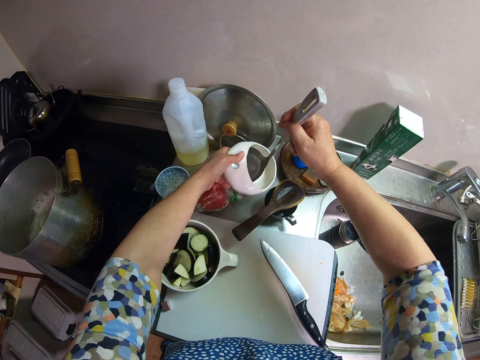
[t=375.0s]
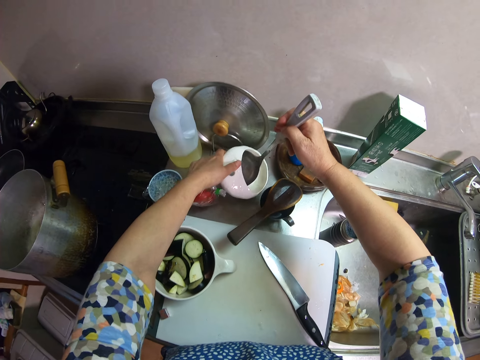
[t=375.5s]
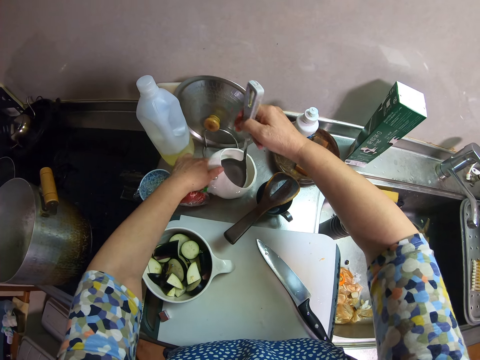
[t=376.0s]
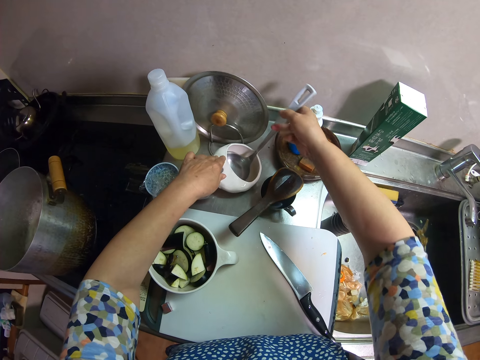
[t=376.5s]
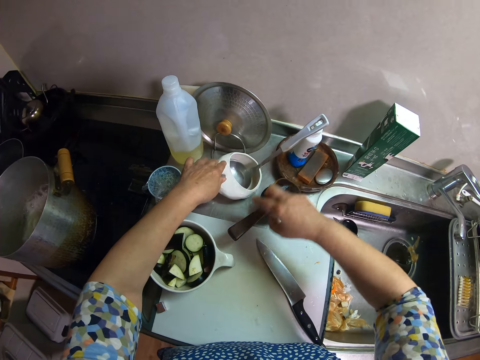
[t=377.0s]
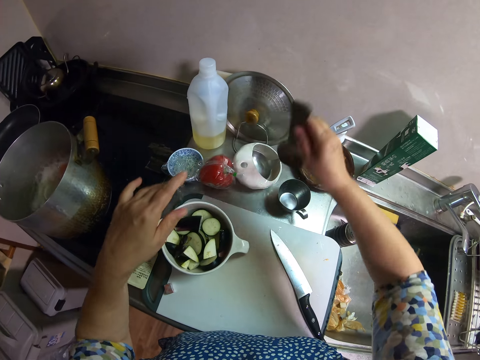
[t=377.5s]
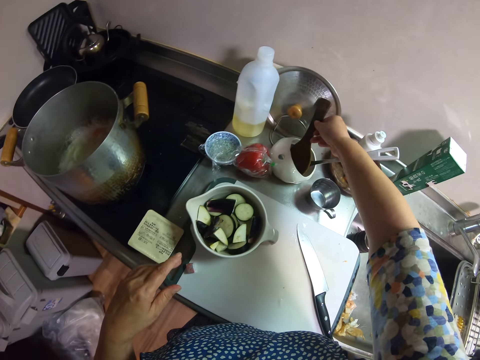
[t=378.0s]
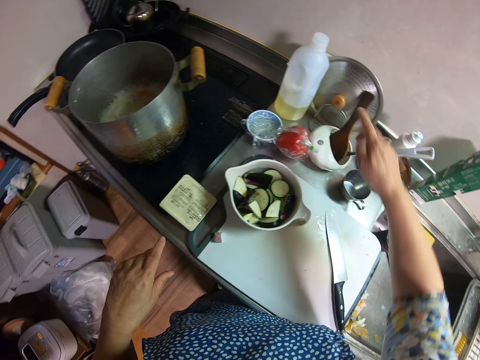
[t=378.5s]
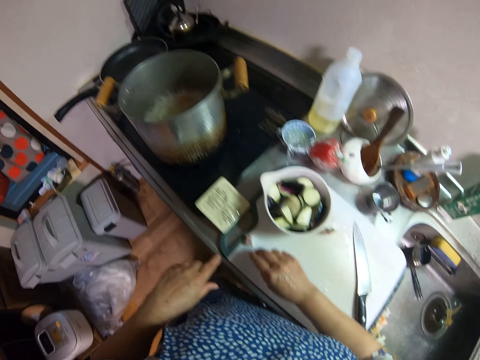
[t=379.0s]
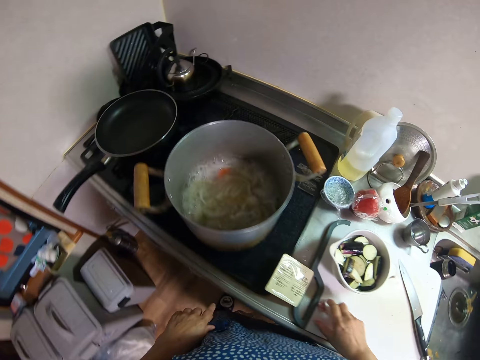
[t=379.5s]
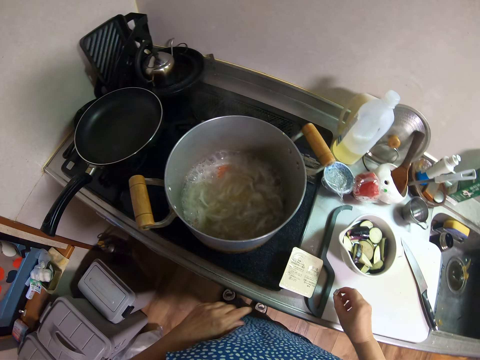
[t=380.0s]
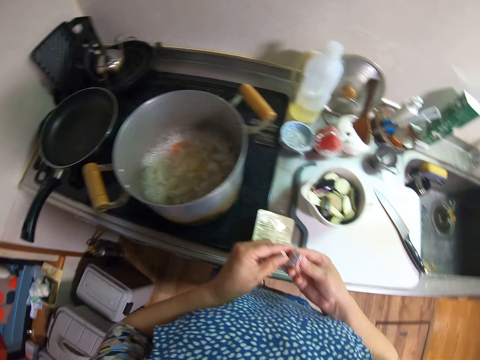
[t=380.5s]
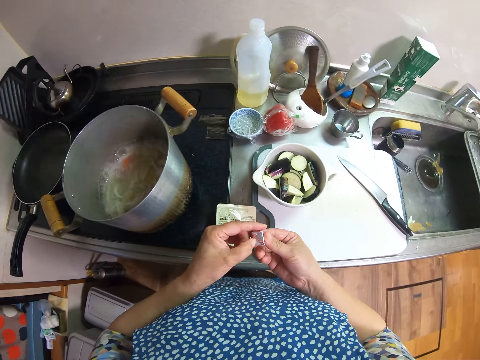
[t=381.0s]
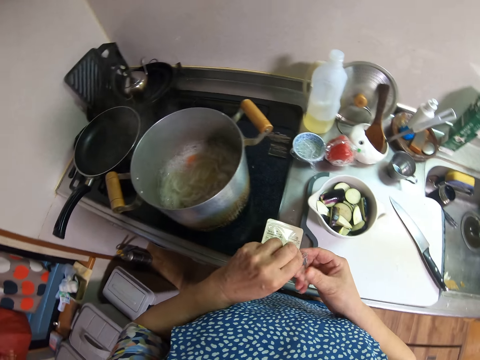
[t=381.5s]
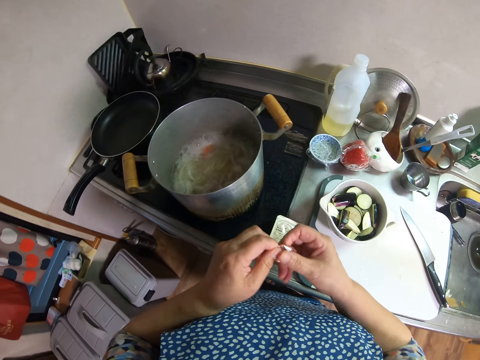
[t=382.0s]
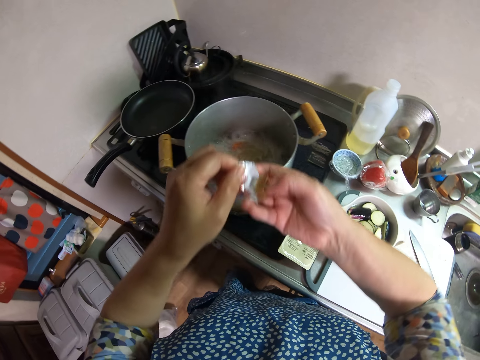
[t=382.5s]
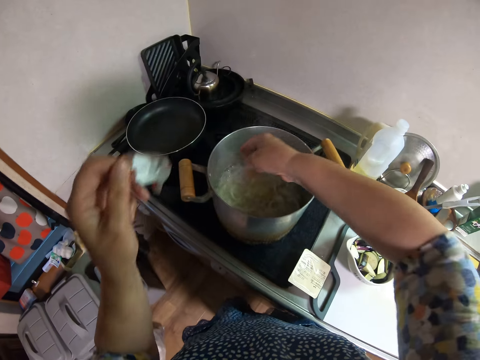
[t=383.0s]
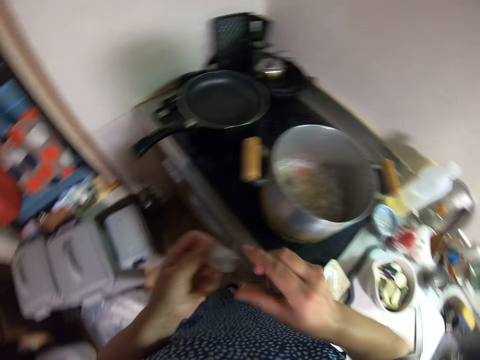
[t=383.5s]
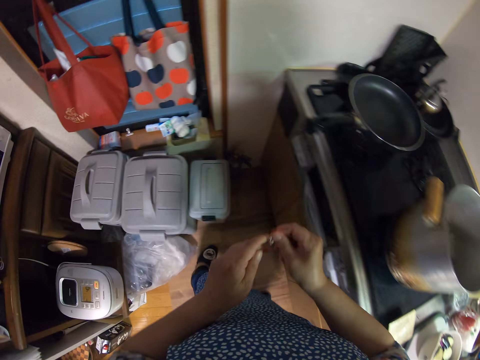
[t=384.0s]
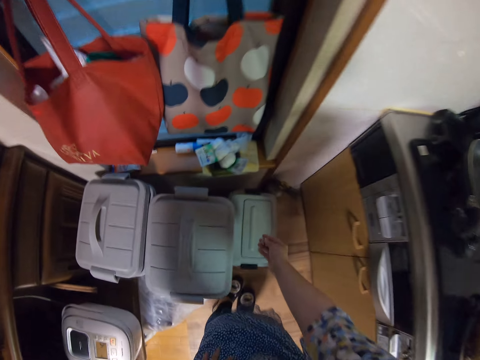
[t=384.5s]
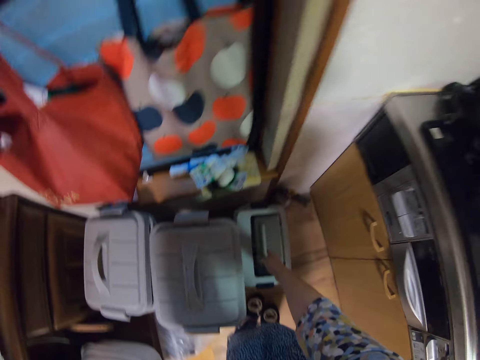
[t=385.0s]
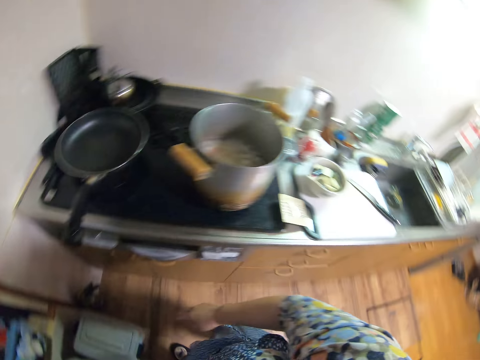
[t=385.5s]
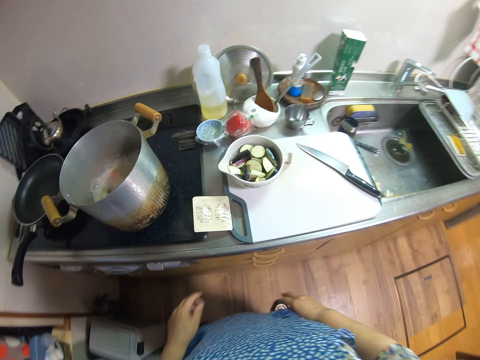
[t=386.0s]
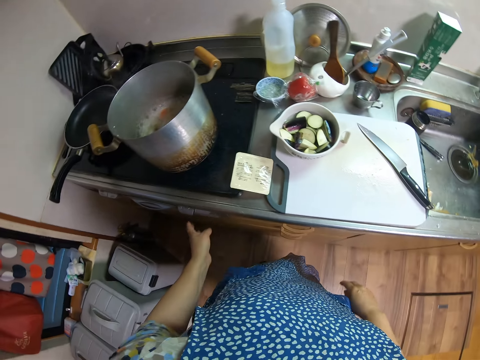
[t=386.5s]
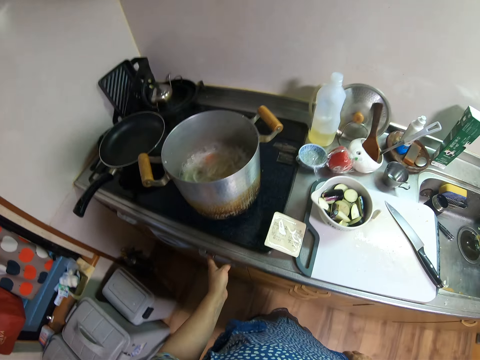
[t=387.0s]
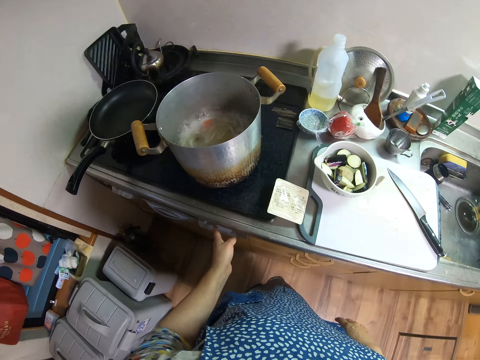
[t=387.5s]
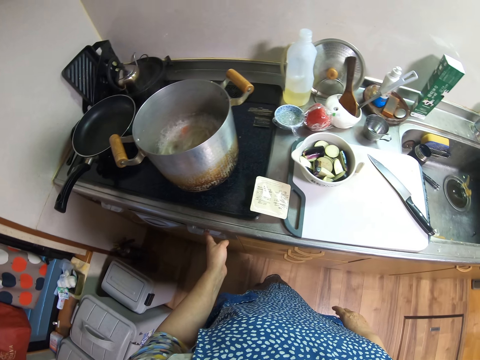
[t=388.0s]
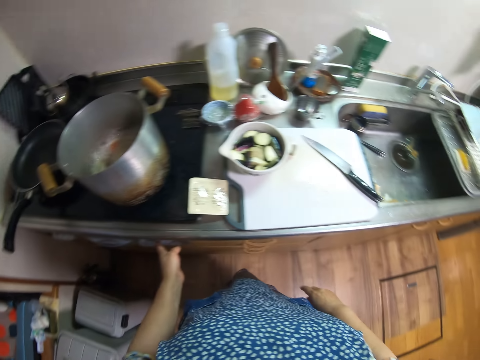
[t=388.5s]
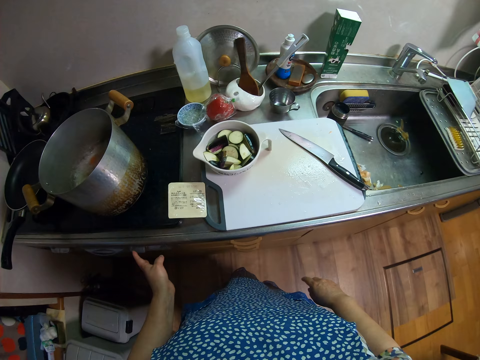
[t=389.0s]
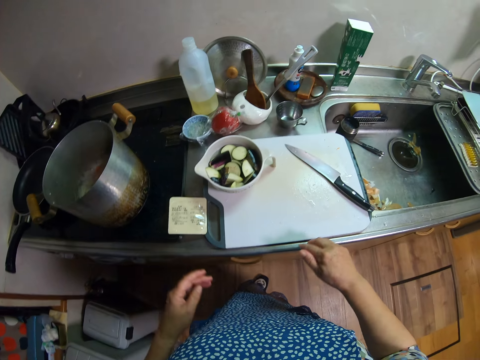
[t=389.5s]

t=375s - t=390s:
The camera wearer dips the serving spoon in the container. They place the spoon inside the bowl. They place the bowl on the sink top. They pick up a serving spoon from the cup. They place the spoon in the container. They pick up a seasoning cube on the cutting board. They unwrap the cube from the paper. They drop the cube into the pot on the cooker. They fold the paper and throw the paper in the trash can. They walk towards the chopping board. They regulate heat on the cooker. They press a button on the cooker.

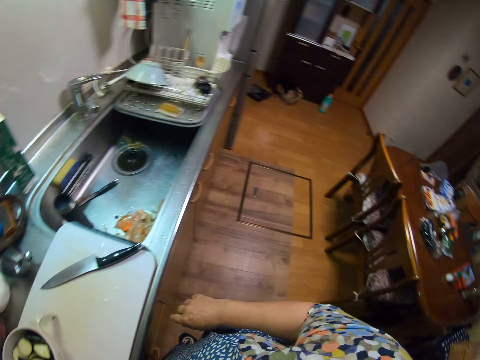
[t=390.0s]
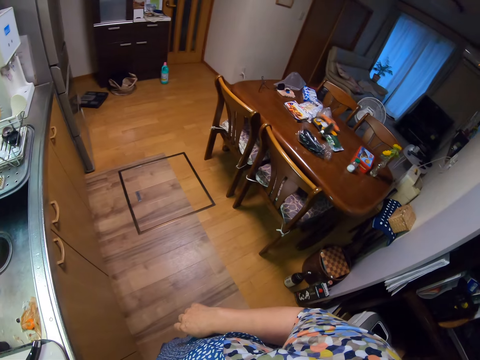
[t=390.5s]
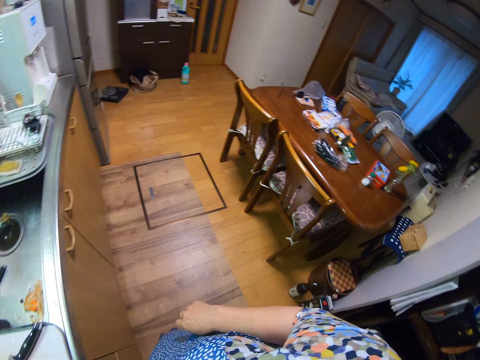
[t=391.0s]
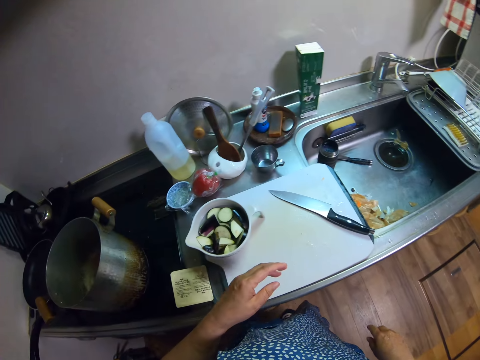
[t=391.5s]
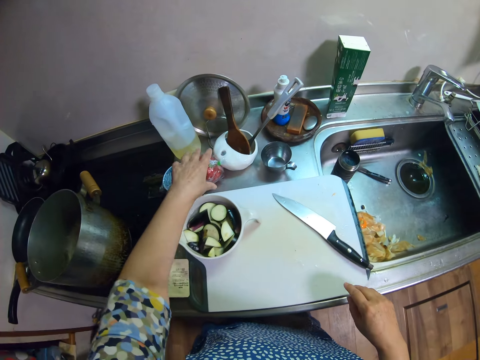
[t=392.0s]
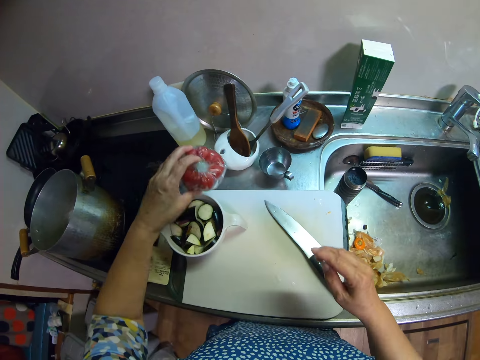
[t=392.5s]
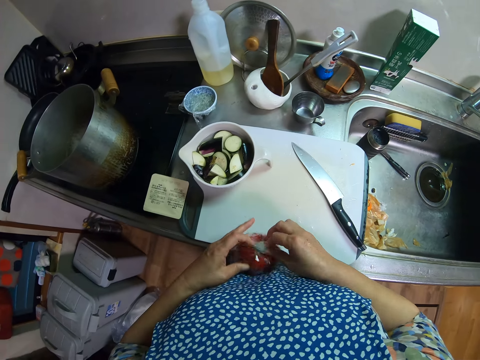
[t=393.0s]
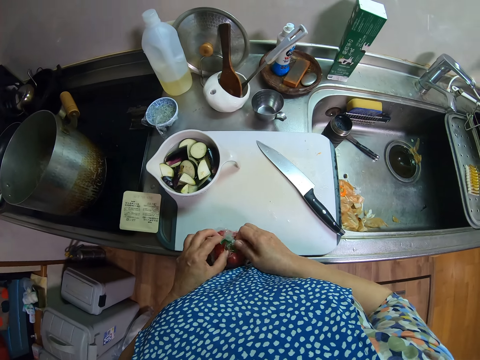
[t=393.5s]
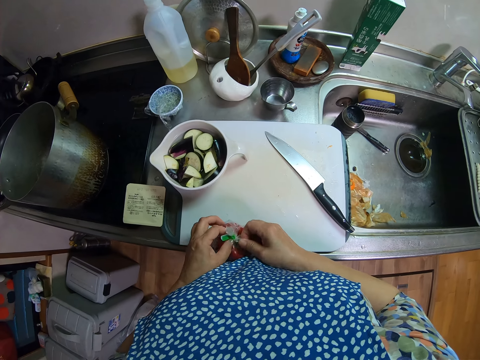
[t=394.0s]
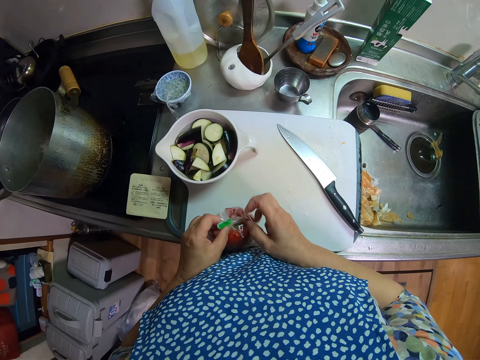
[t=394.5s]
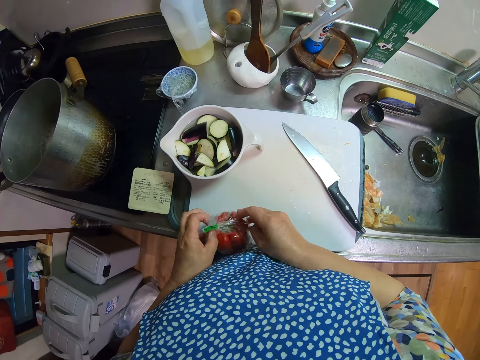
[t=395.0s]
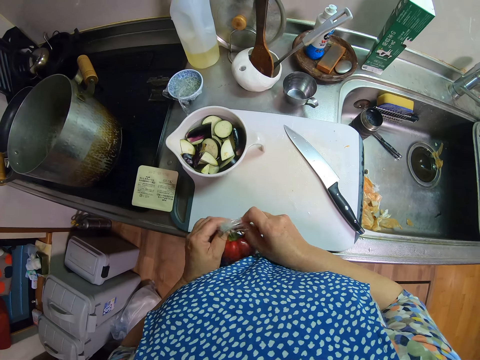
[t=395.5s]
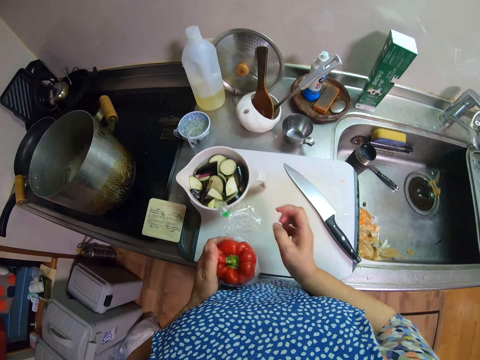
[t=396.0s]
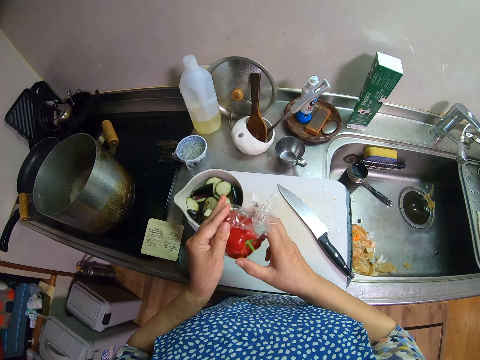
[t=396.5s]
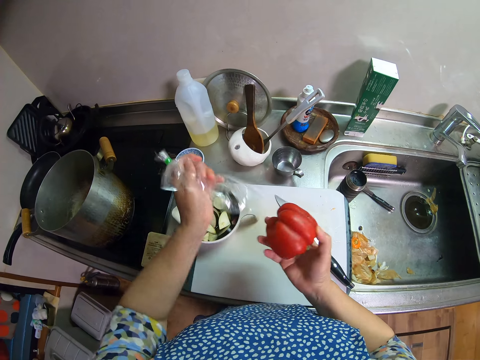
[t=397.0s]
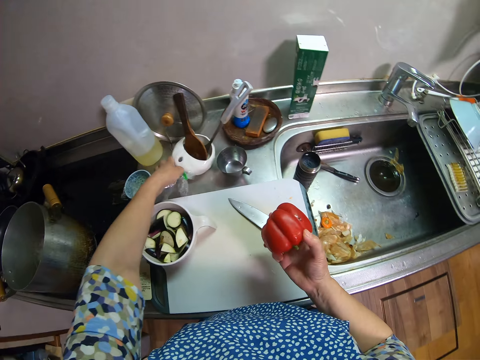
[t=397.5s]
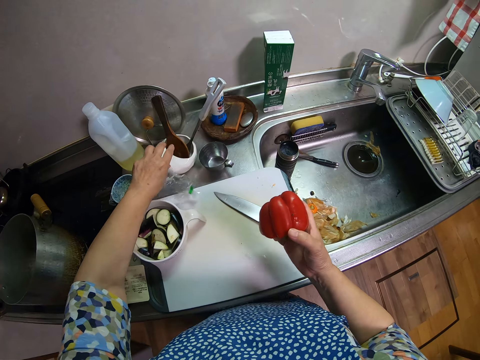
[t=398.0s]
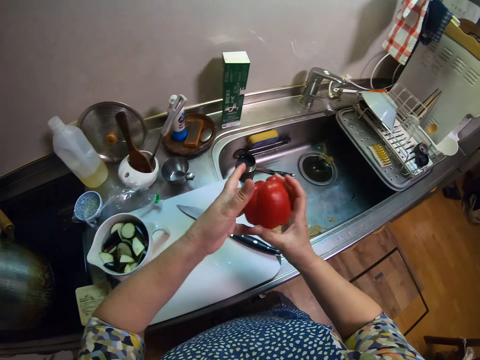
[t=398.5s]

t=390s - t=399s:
The camera wearer looks in the room. They take a pepper or capsicum on the cooking table. They open the paper on the capsicum. They place the paper beside the chopping board.

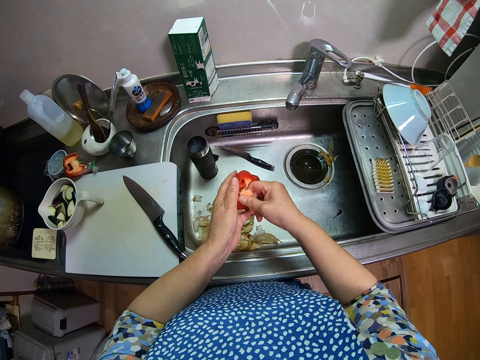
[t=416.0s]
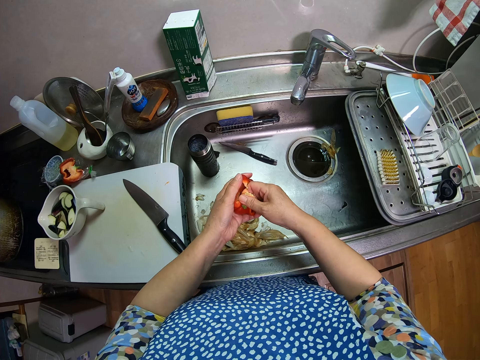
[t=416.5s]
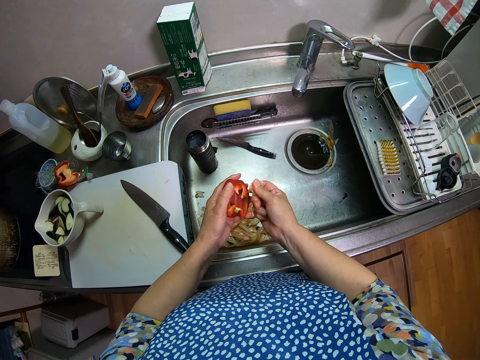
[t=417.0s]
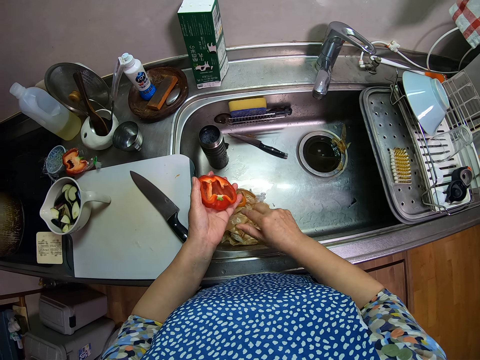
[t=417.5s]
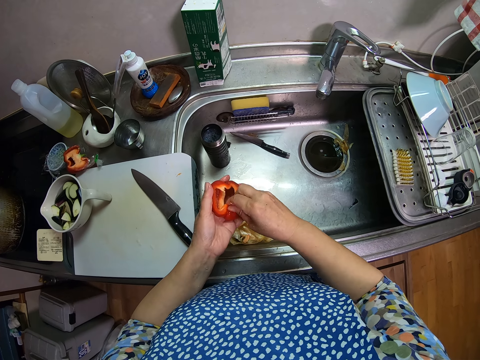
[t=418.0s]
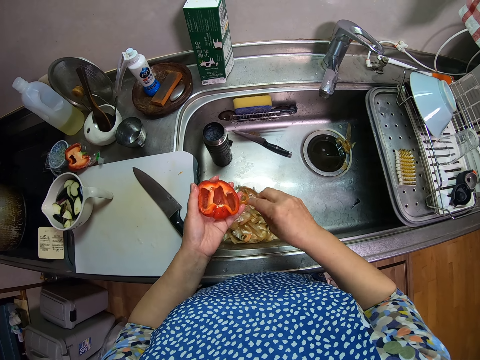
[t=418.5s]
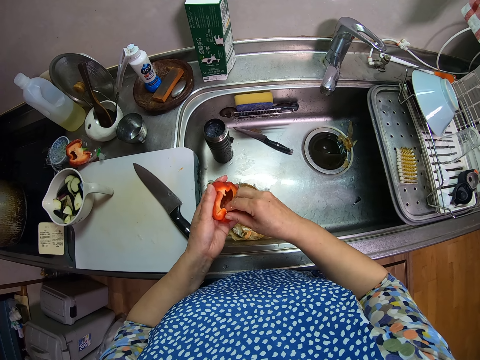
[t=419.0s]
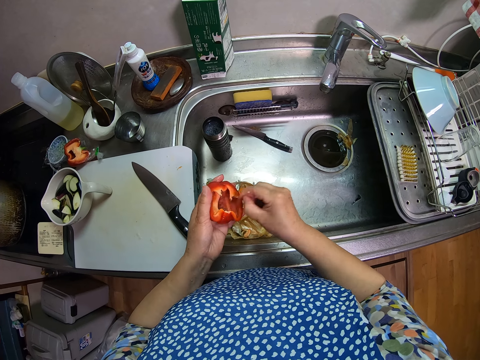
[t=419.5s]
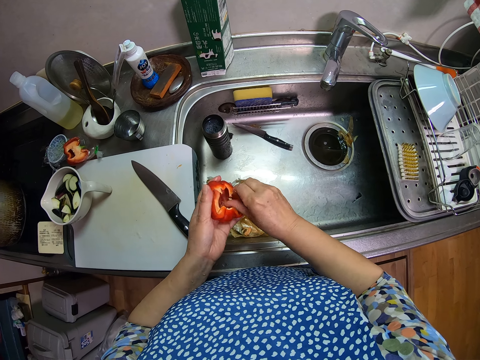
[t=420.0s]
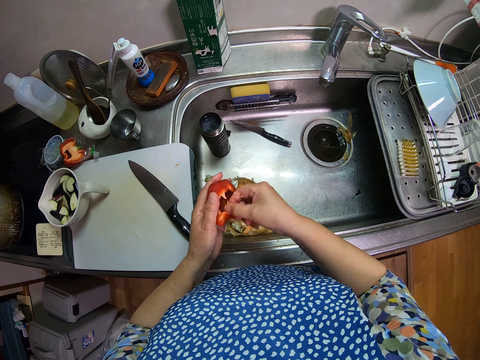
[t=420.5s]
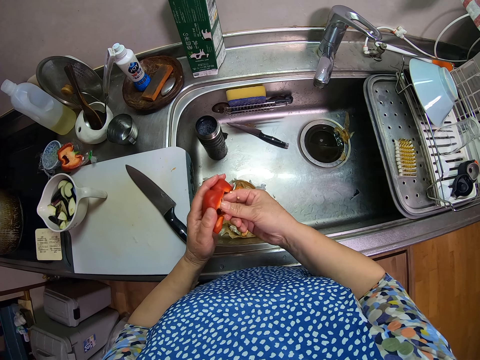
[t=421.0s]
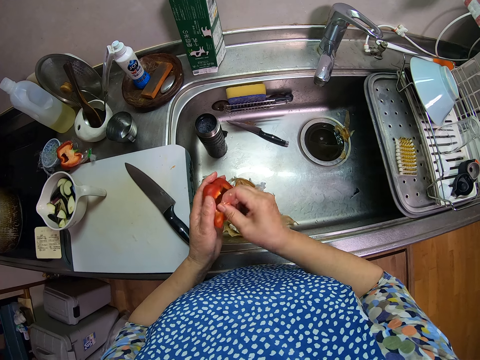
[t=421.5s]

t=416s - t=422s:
The camera wearer removes the inner part of the pepper or capsicum into the sink. They drop the inner part of the capsicum in the sink. They remove the stalk of the capsicum. They drop the stalk of the capsicum in the sink. They remove the inner parts of the capsicum.
